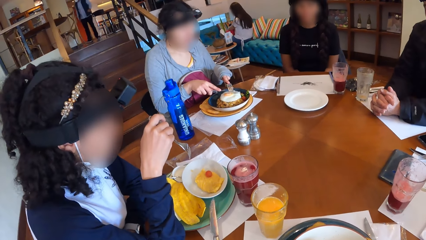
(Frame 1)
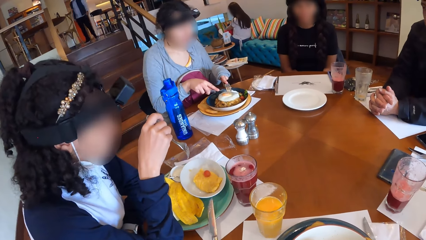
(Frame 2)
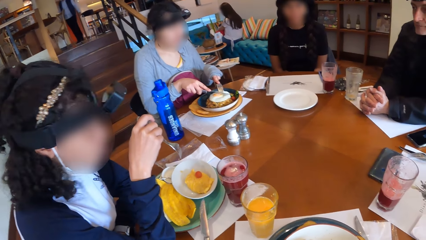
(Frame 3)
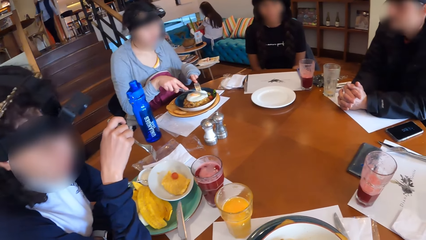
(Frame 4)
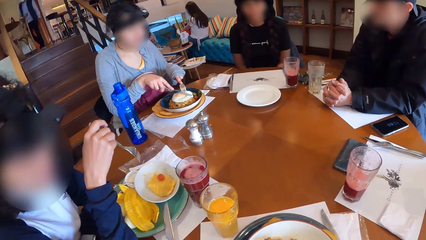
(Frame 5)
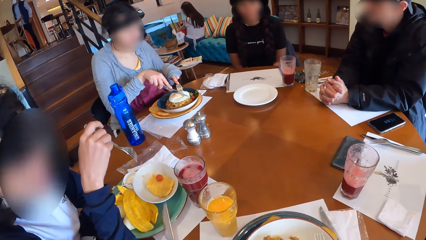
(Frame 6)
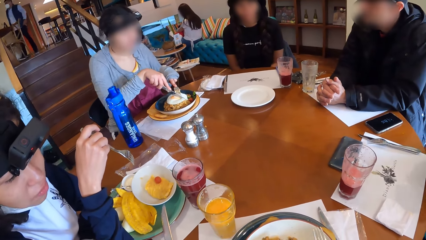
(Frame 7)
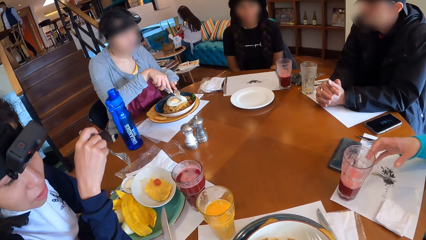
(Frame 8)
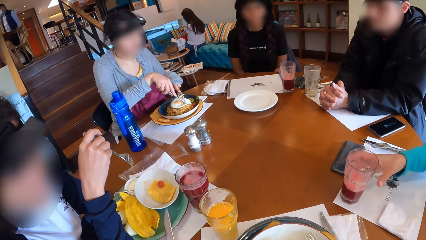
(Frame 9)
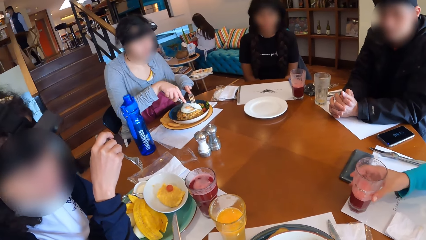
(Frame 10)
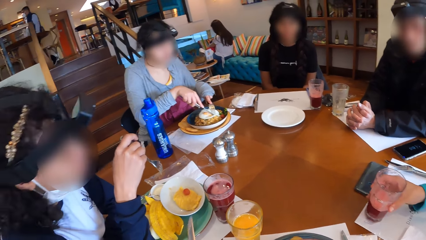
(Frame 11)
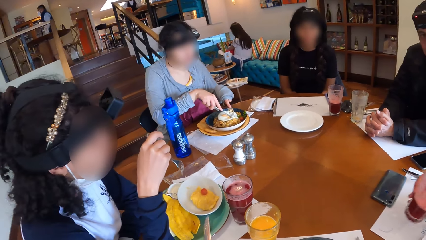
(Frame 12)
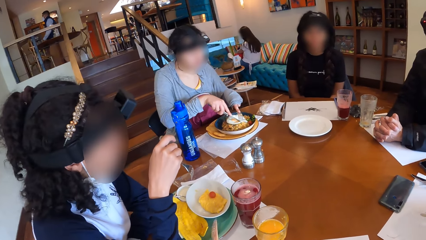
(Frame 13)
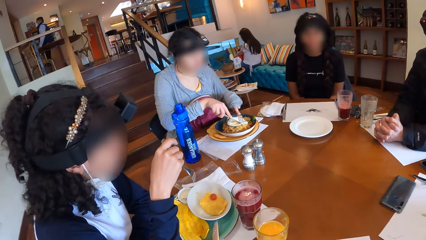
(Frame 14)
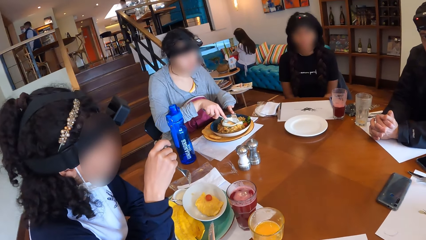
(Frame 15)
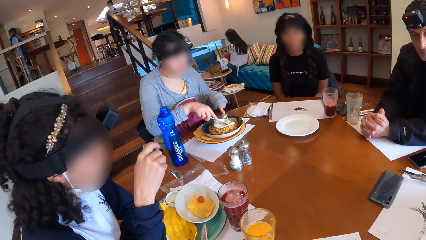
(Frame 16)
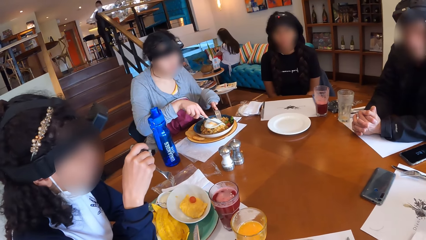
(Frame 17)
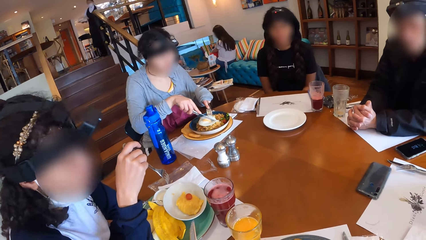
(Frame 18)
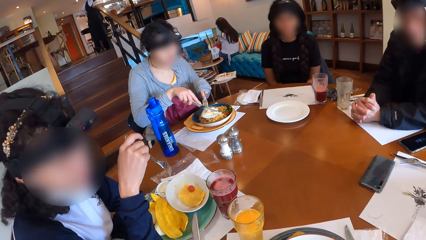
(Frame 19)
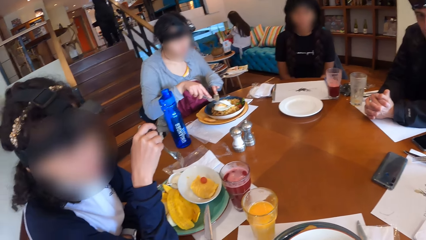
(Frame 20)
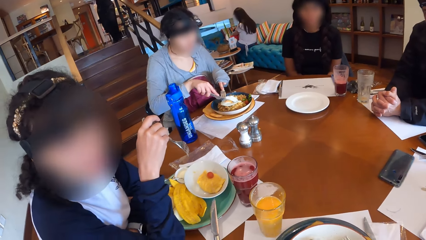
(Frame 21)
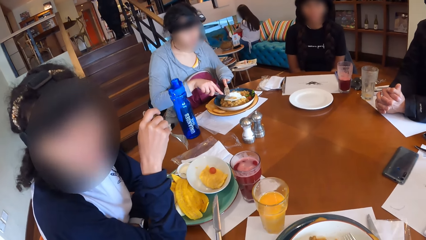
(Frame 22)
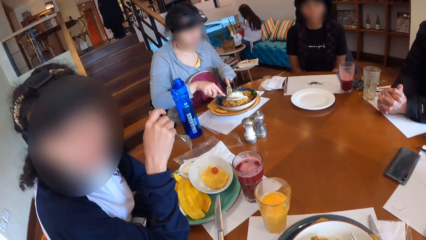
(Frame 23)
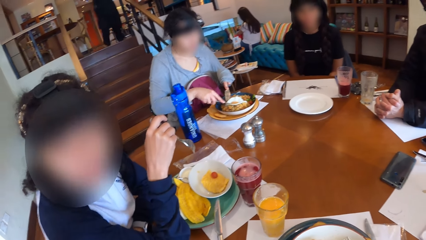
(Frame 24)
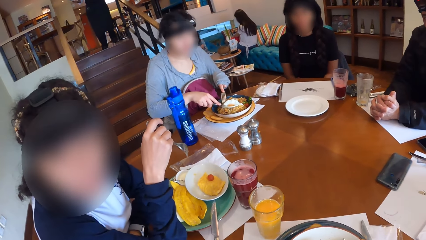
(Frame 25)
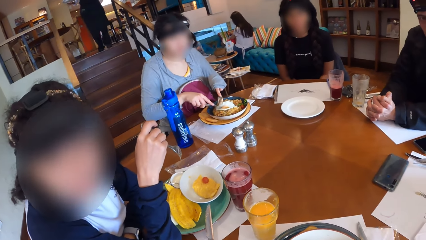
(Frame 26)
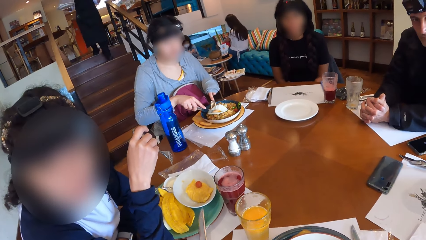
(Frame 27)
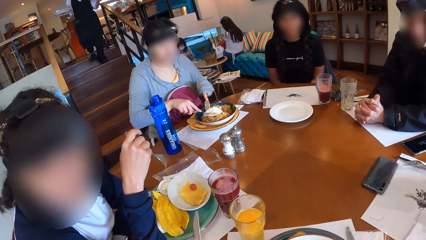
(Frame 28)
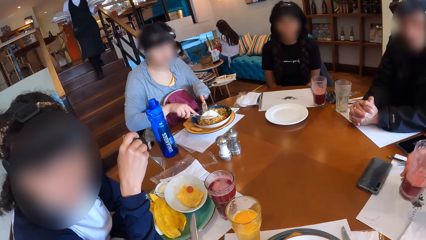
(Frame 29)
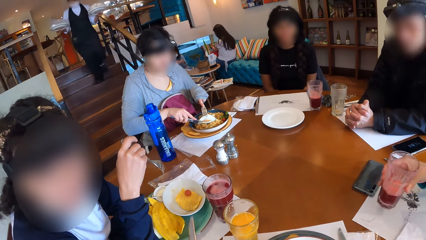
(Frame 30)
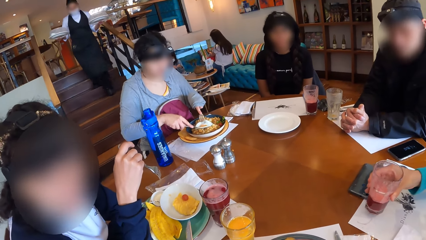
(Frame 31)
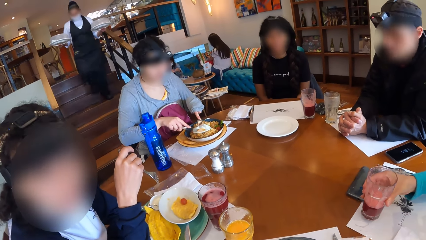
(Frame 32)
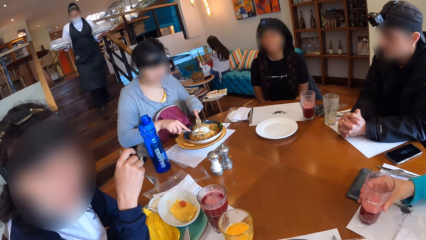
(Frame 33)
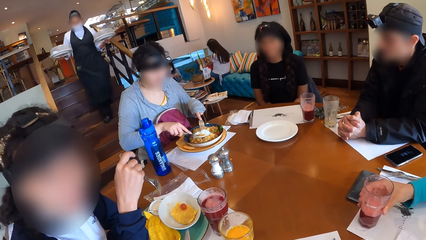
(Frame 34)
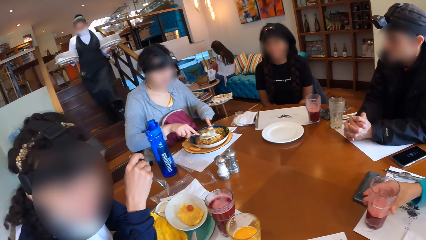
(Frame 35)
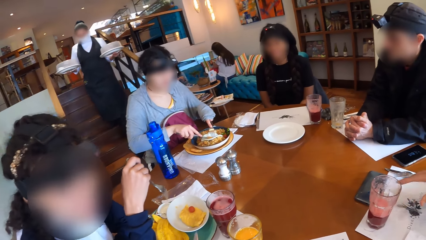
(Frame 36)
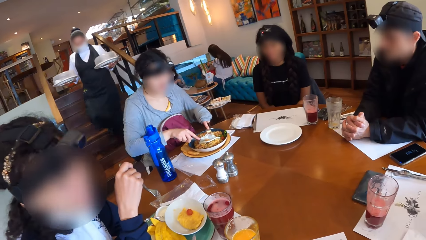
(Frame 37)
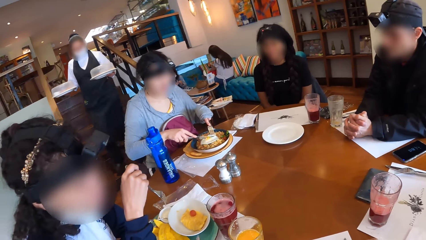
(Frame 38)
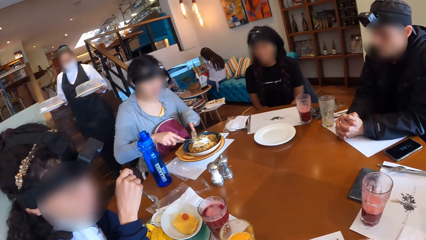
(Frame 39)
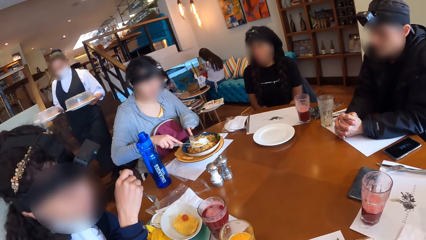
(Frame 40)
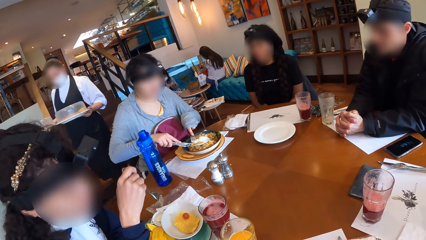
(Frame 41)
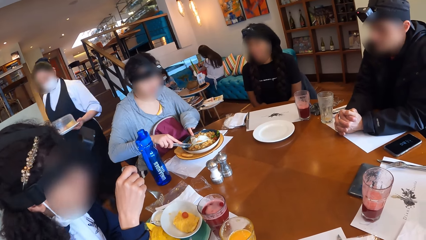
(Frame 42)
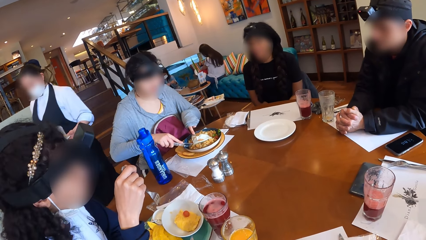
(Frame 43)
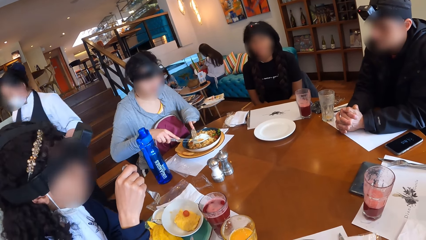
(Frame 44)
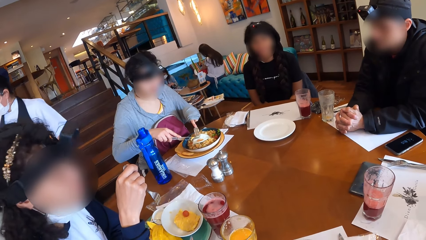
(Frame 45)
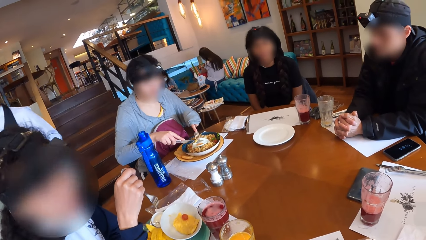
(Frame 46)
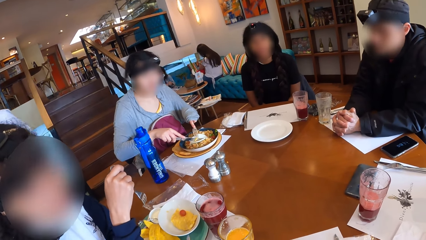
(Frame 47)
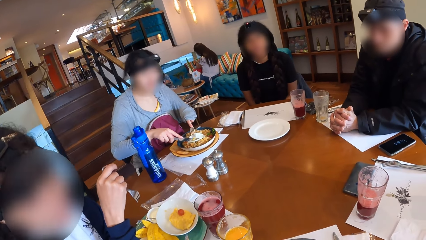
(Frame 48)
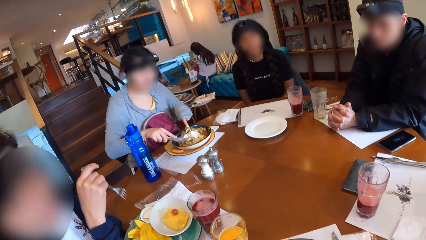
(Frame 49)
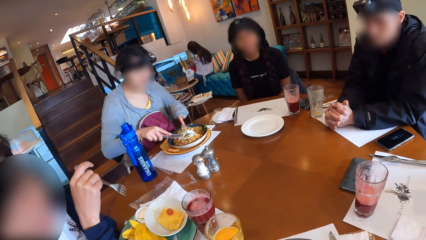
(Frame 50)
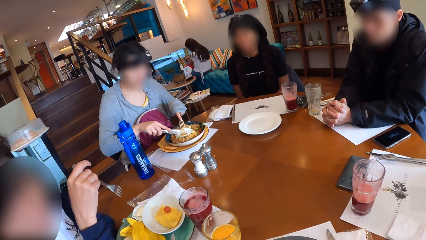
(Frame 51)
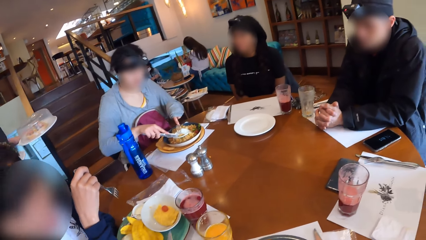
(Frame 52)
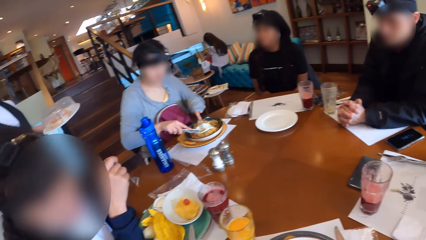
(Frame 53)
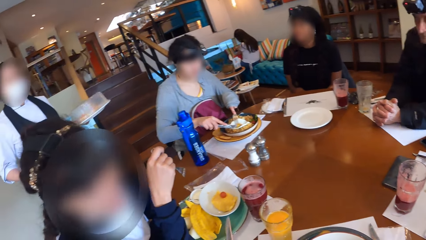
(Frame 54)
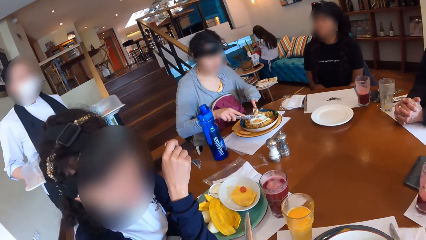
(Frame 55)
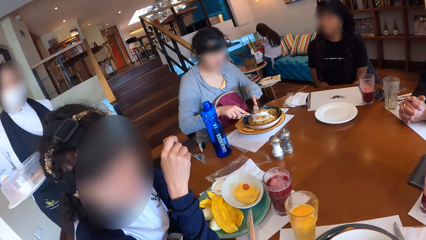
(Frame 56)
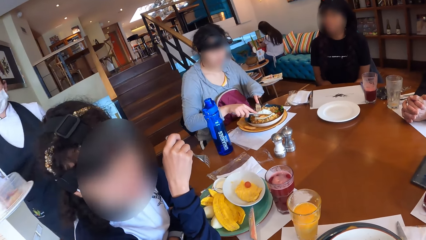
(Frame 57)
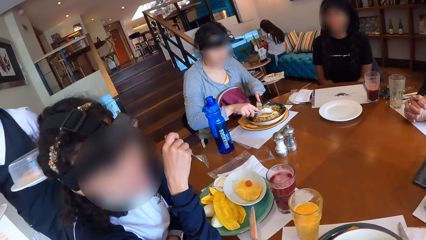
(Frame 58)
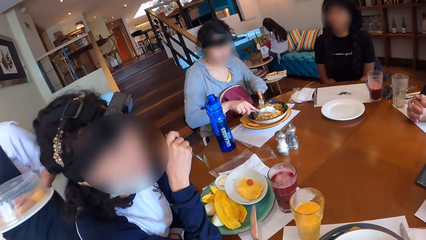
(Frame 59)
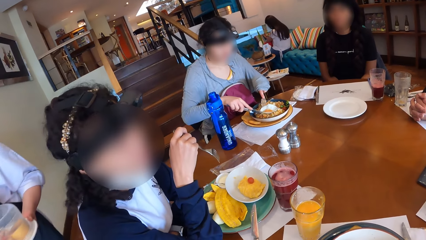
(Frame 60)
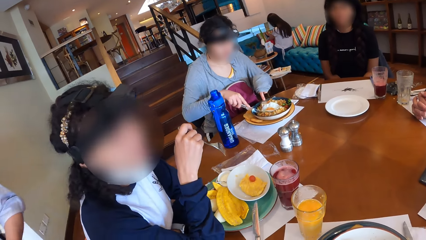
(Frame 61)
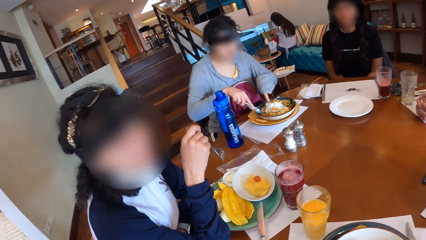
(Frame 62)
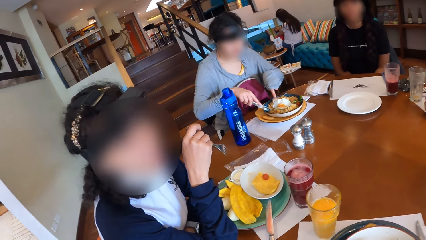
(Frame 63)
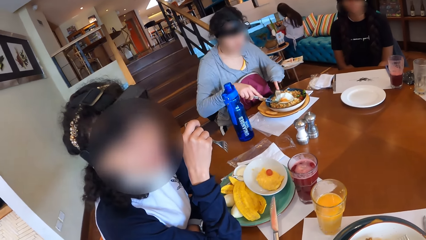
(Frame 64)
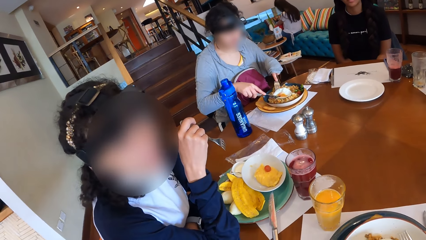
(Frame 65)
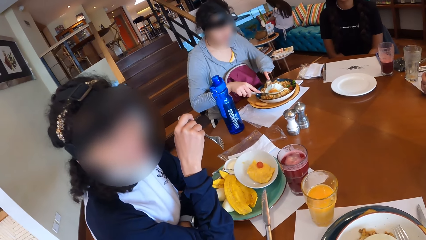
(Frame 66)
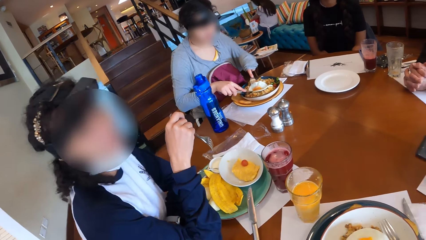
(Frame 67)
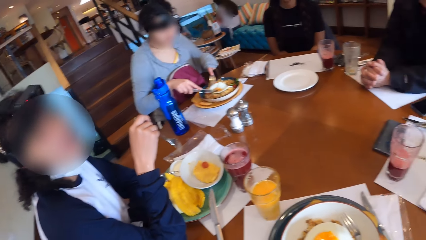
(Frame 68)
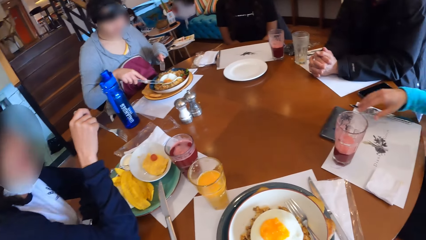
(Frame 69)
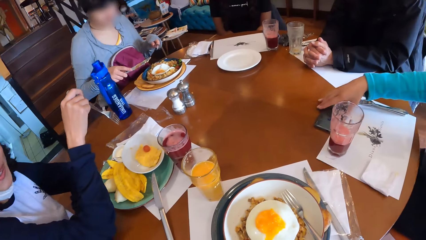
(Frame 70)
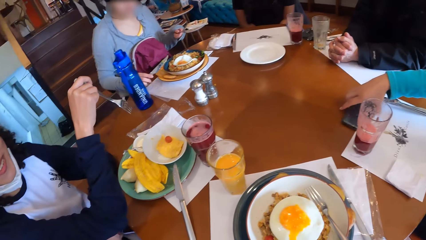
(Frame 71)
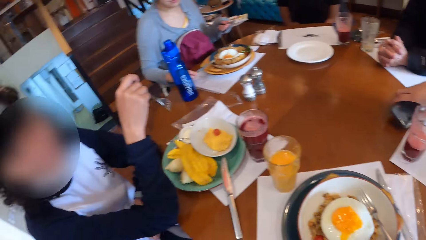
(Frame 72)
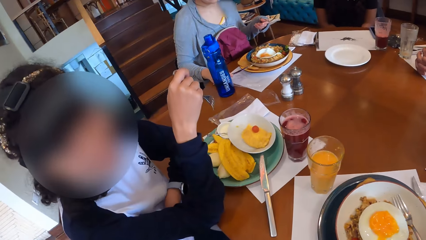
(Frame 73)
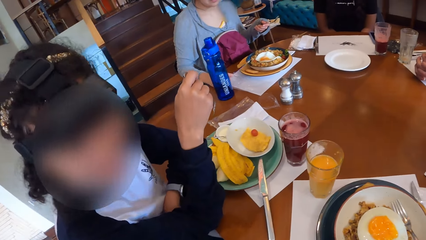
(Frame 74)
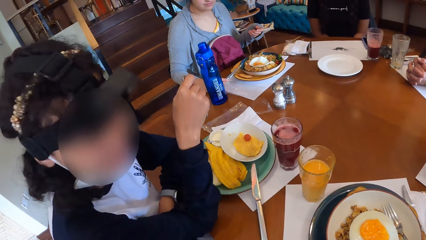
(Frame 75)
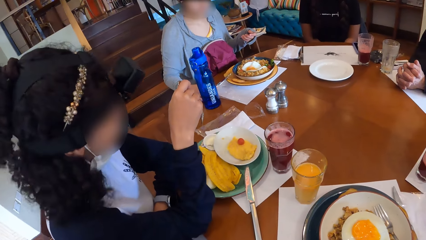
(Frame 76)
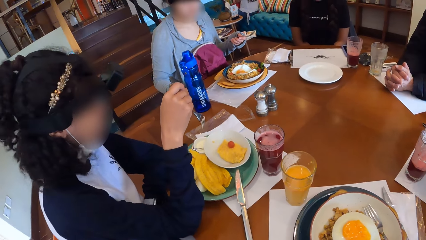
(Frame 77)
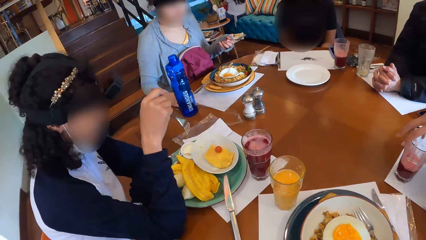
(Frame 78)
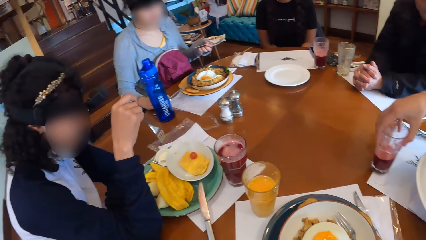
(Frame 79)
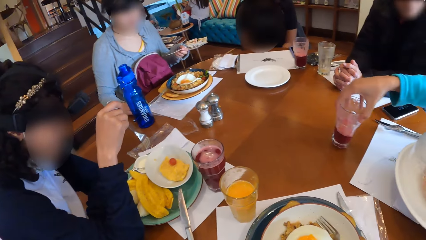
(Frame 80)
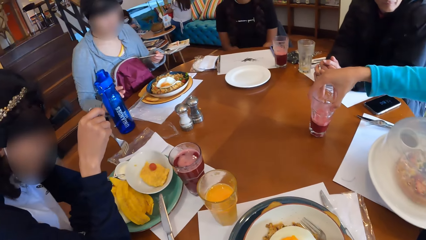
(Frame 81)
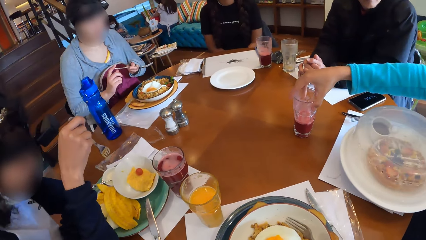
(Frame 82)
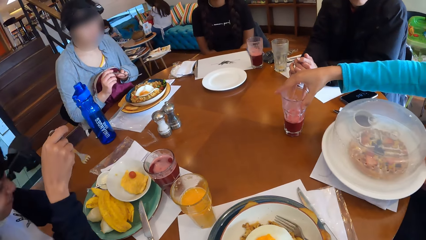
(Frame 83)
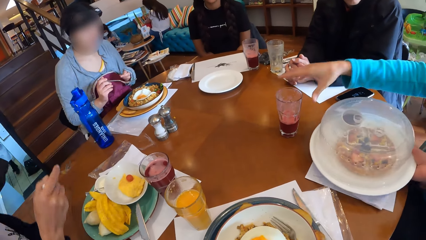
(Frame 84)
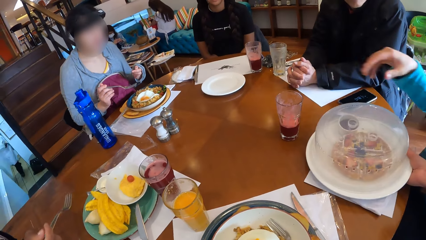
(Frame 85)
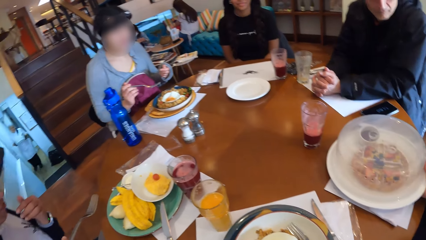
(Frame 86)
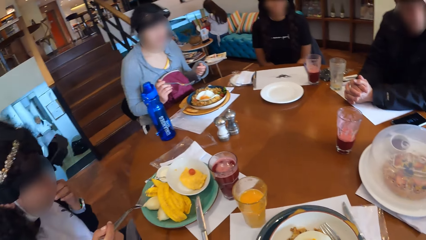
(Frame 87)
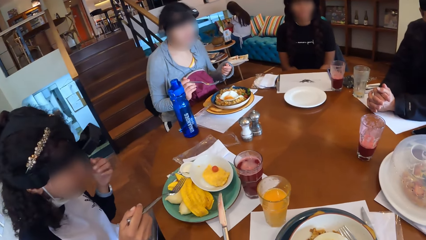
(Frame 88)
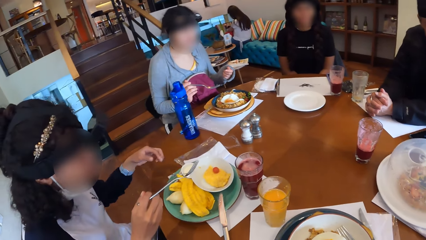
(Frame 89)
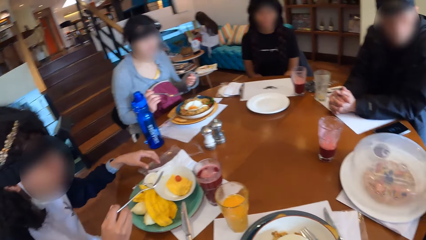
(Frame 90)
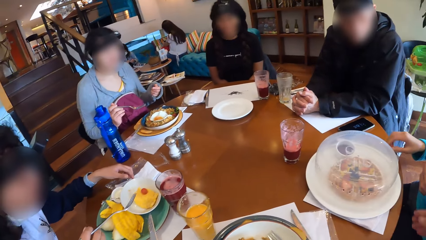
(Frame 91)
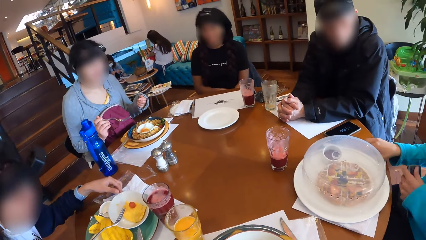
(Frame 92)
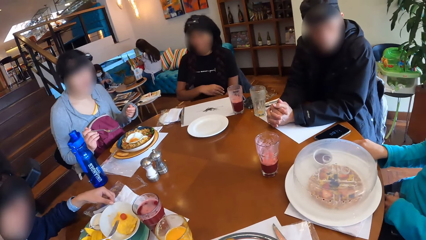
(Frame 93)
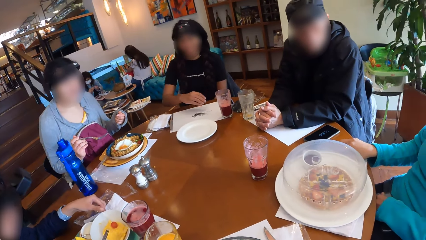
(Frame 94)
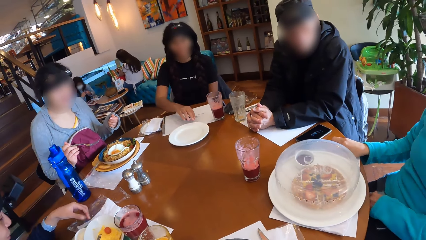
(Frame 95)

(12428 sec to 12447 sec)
The woman cuts the omelet on the plate with the fork and knife in both hands. Another woman picks up the cup on the table with her right hand. The camera wearer interacts with a lady. The first woman picks up a phone from the table with her right hand. She slides the cup across the table with her right hand. The waitress places a plate of waffles on the table with her right hand. Another woman holds the fork in her left hand.
